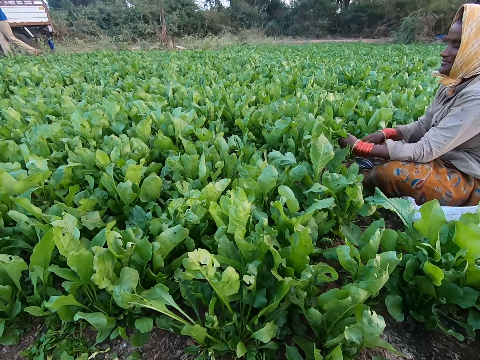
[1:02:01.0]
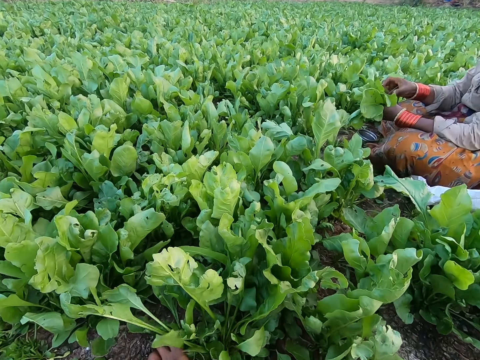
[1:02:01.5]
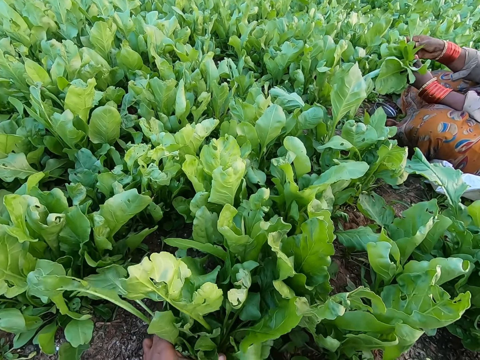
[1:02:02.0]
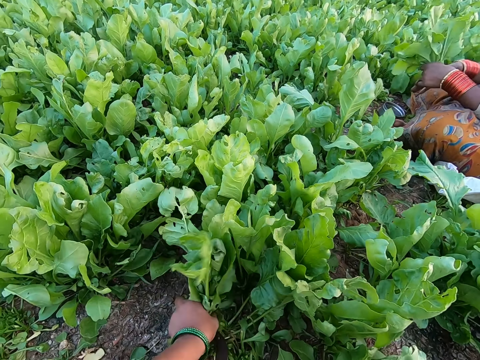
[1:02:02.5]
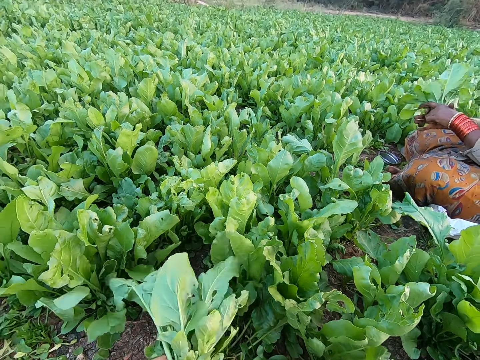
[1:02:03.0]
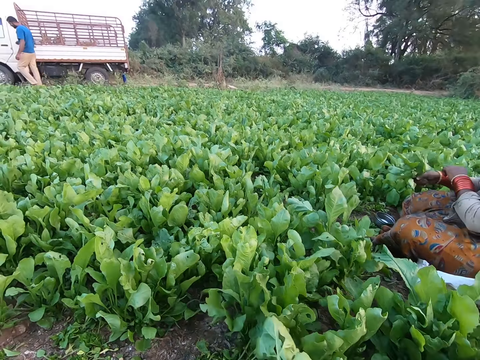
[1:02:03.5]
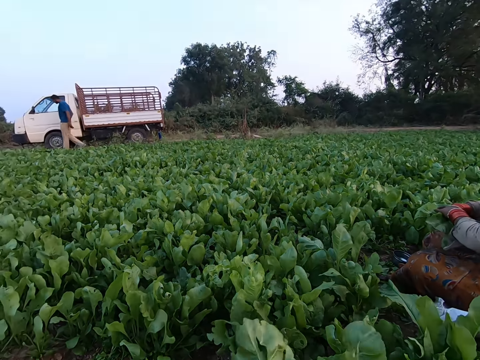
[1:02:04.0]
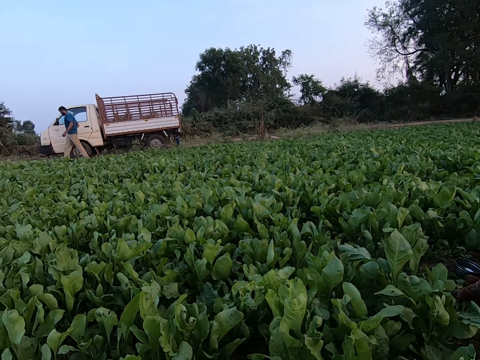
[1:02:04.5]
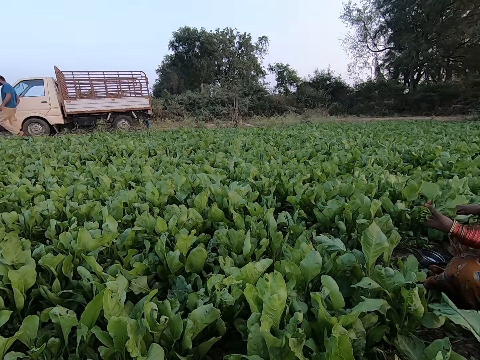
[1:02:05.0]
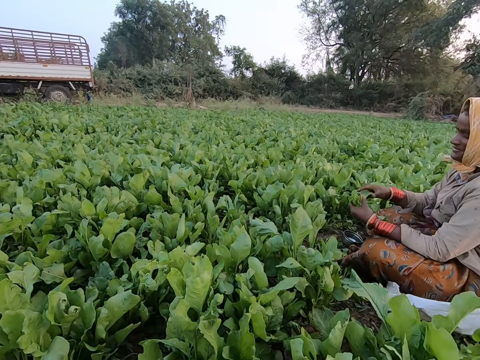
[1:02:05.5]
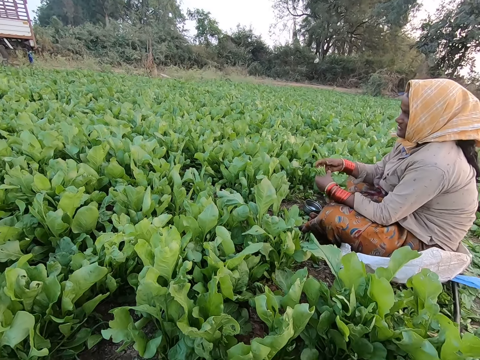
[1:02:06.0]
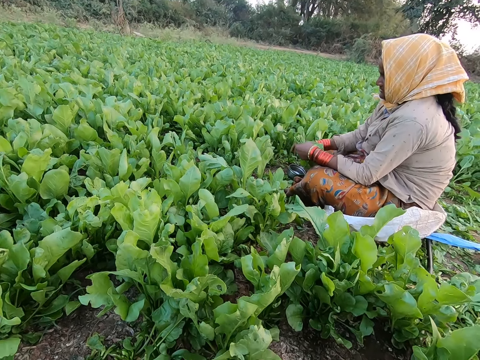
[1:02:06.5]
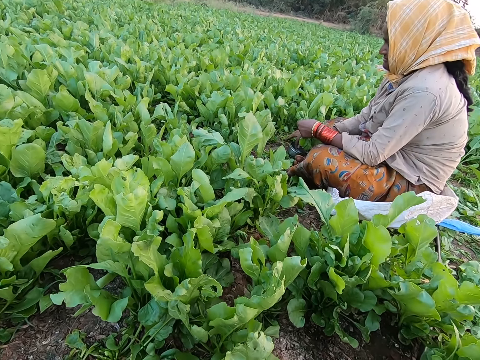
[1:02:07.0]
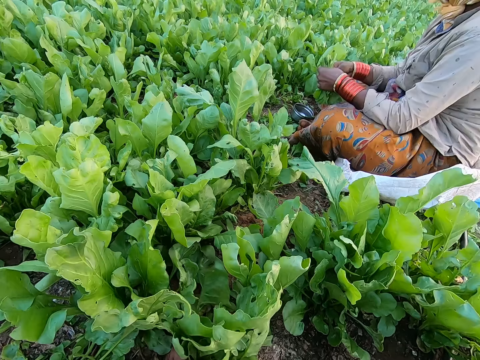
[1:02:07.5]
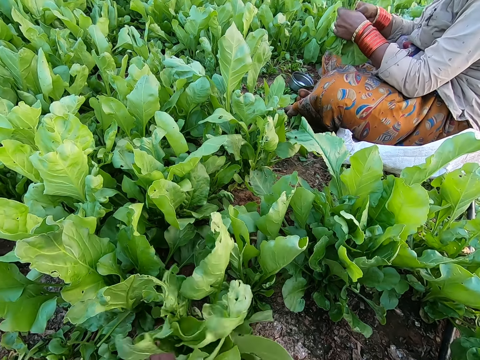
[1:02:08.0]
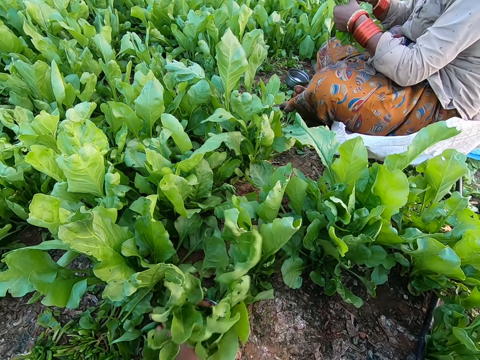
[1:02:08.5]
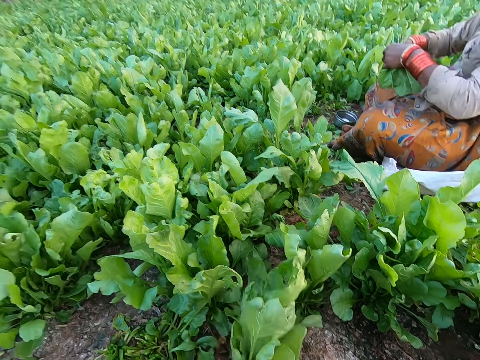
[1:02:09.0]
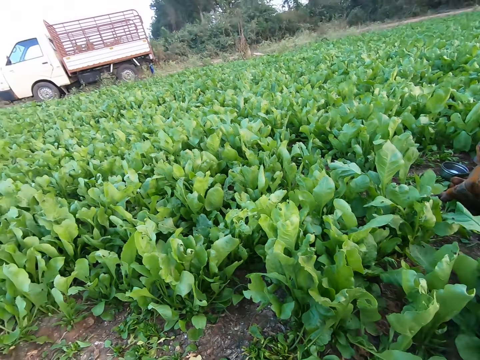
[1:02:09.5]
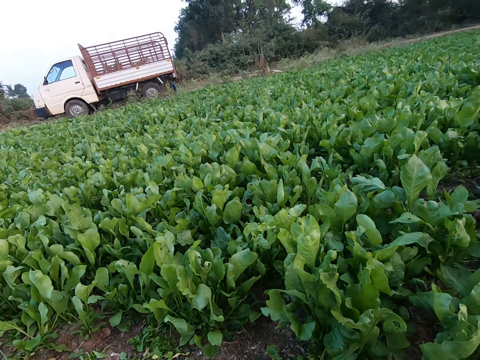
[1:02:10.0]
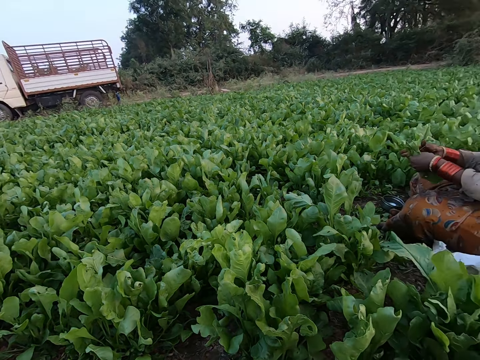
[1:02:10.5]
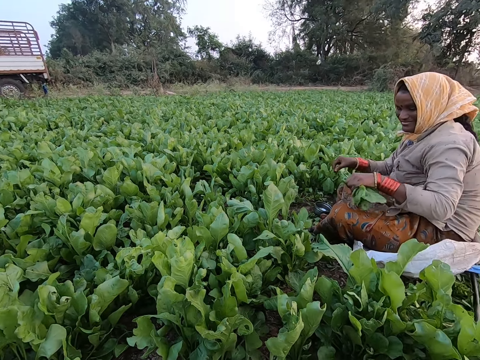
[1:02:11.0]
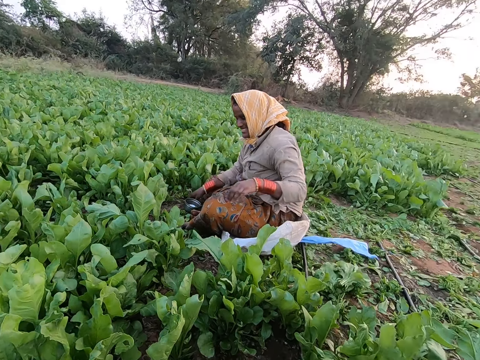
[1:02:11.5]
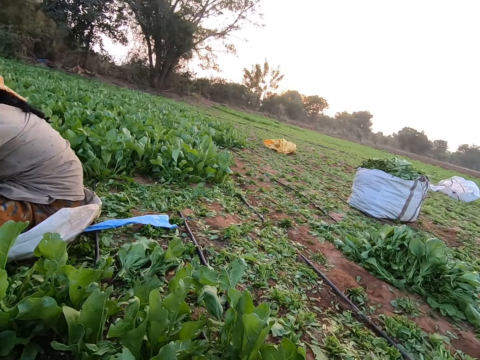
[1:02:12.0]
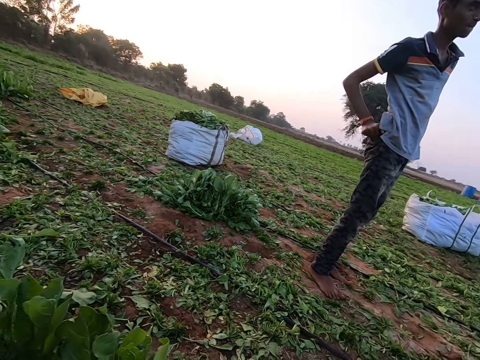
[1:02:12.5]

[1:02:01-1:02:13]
The woman adjusts the bunch of spinach in her left hand with her right hand. The camera wearer grabs a bunch of spinach on the ground with her left hand. The woman adjusts the bunch of spinach in both hands. The camera wearer cuts the bunch of spinach from the ground with the sickle in her right hand. The woman picks a rubber band from the bowl on the ground with her right hand. The camera wearer grabs a bunch of spinach on the ground with her left hand. The woman extends the rubber band with both hands. The camera wearer cuts the bunch of spinach from the ground with the sickle in her right hand. The woman ties the bunch of spinach in her left hand with the rubber band in her right hand. She places the bunch of spinach on the ground with her left hand.

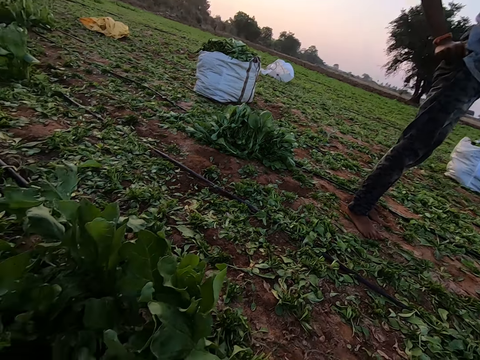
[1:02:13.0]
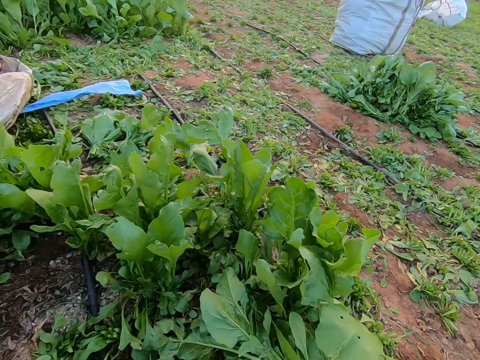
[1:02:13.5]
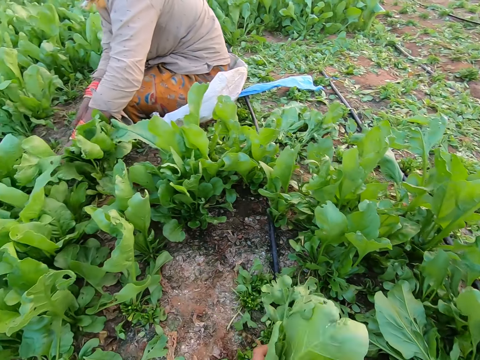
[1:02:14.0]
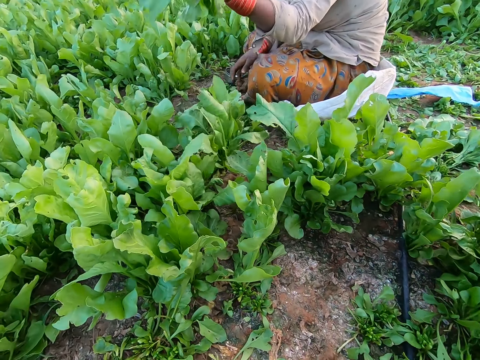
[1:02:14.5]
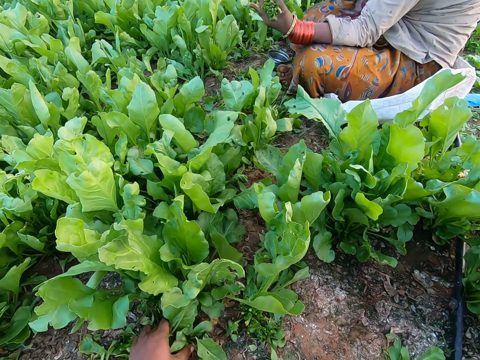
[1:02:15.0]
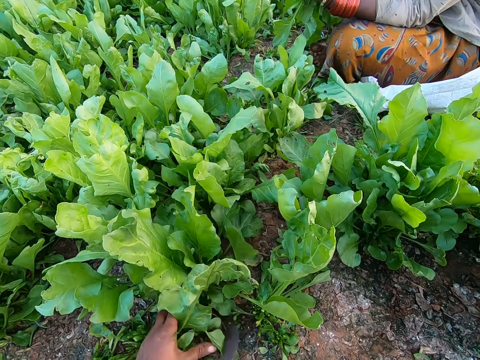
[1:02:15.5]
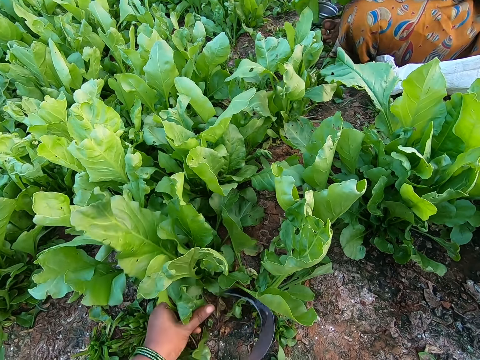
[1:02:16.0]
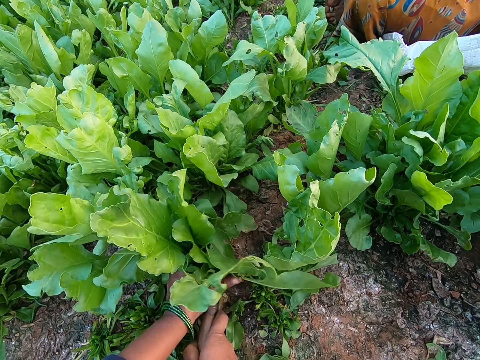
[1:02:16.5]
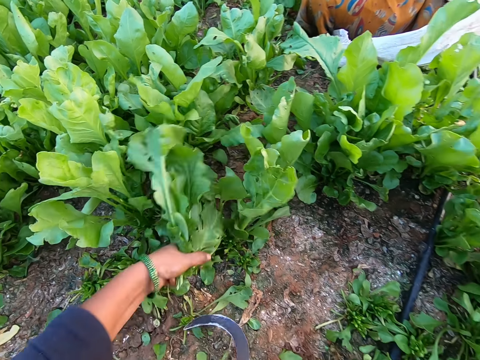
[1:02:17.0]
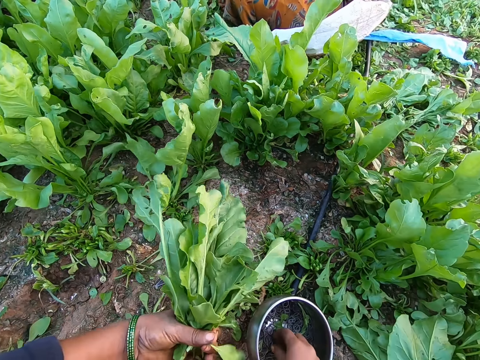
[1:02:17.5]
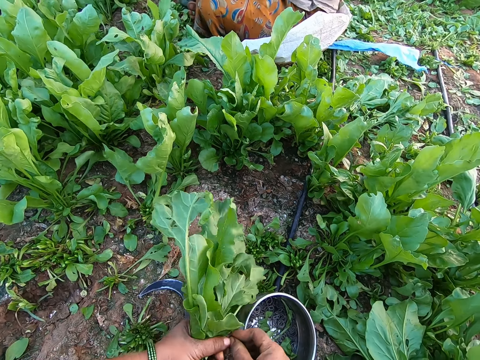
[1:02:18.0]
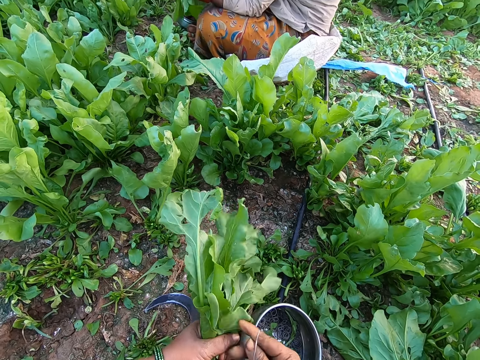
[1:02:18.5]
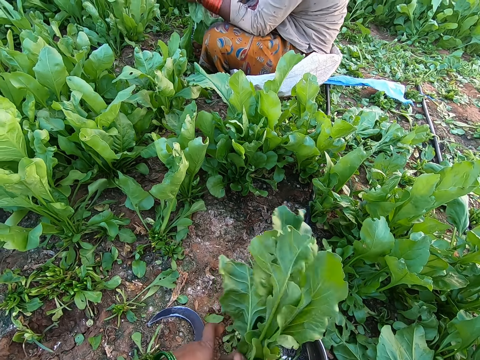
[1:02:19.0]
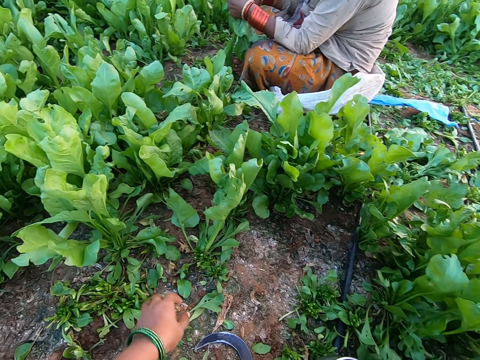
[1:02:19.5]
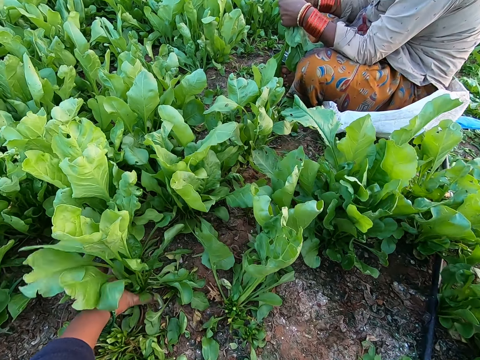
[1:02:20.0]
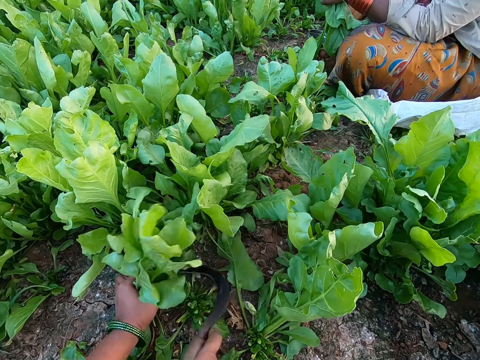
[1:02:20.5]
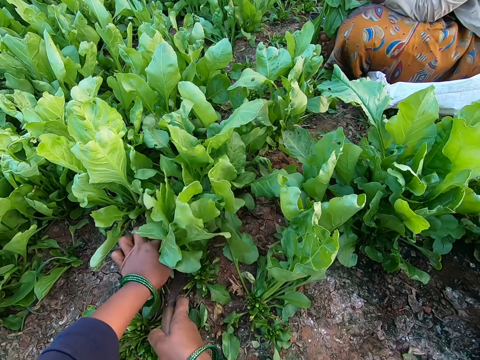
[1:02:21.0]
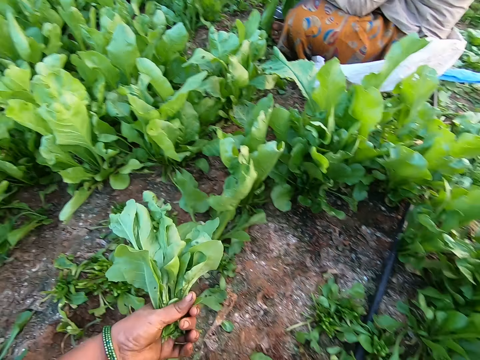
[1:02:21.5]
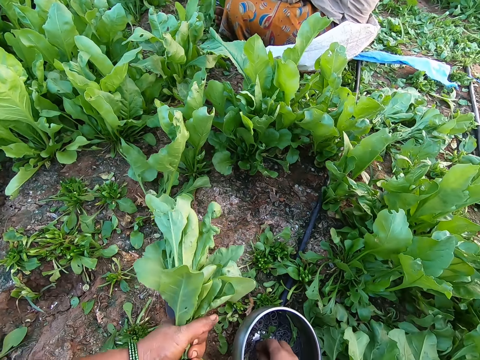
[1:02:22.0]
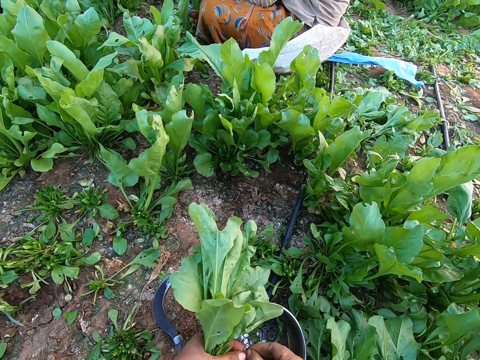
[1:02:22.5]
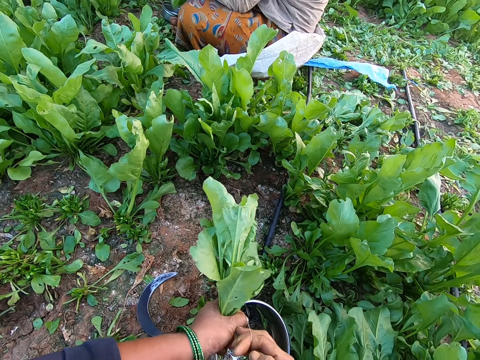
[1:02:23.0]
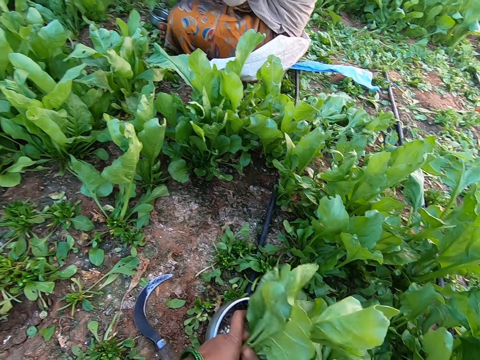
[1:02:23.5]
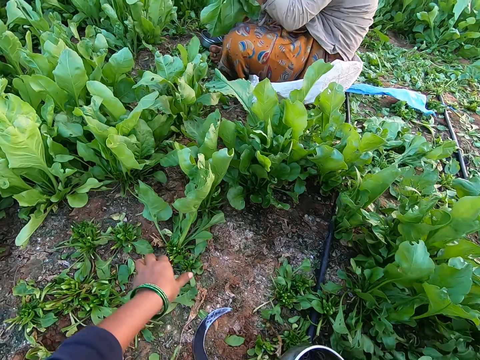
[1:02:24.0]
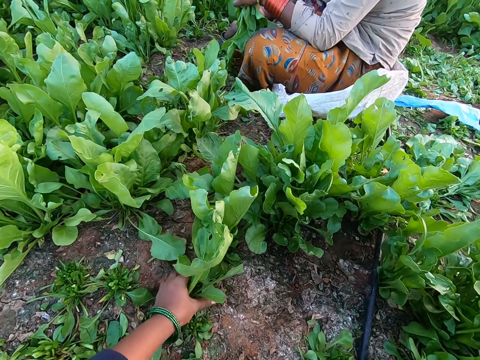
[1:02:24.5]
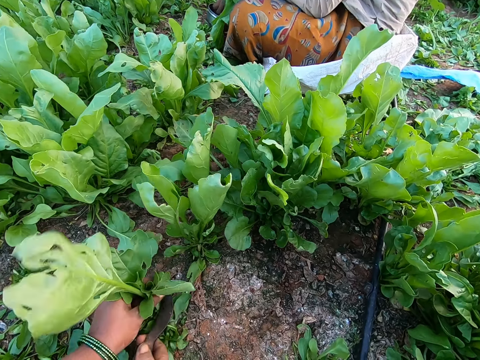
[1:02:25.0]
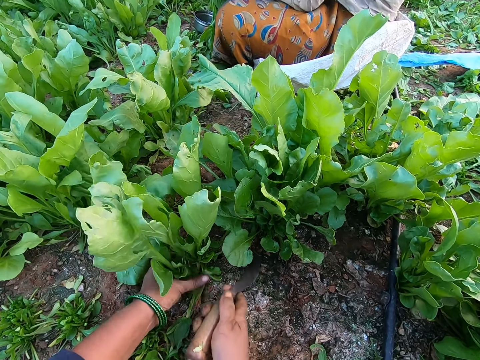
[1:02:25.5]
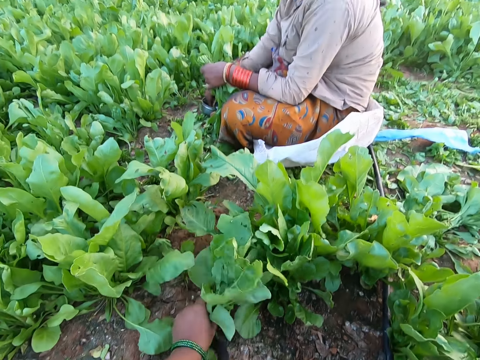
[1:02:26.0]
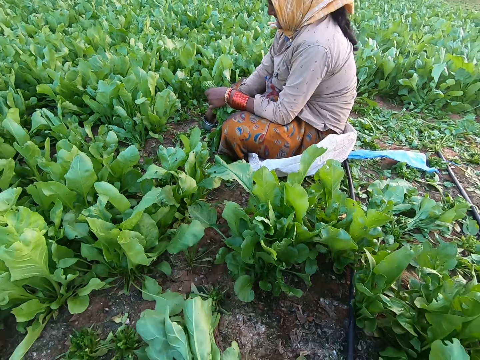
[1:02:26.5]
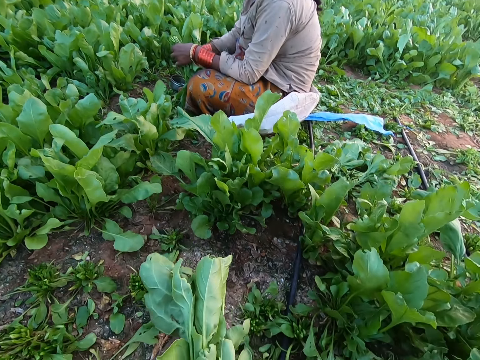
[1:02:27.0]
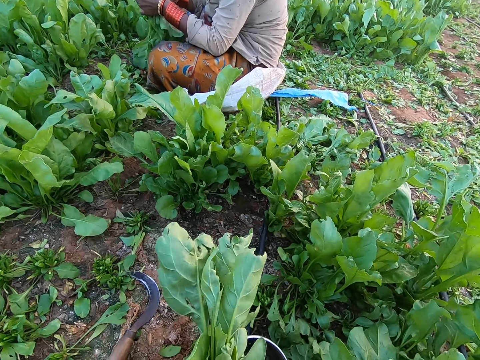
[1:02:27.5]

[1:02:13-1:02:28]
The camera wearer passes the bunch of spinach or kales from her left hand to her right hand. The woman pulls a bunch of spinach from the ground with her left hand. The camera wearer grabs a bunch of spinach on the ground with her left hand. She cuts the bunch of spinach from the ground with the sickle in her right hand. She places the sickle on the ground with her right hand. She picks a rubber band from the bowl on the ground with her right hand. She extends the rubber band with both hands. She ties the kales with the rubber band. She passes the bunch of spinach from her left hand to her right hand. She grabs a bunch of spinach on the ground with her left hand. She cuts the bunch of spinach from the ground with the sickle in her right hand. She places the sickle on the ground with her right hand. She picks a rubber band from the bowl on the ground with her right hand. She extends the rubber band with both hands. She passes the bunch of spinach from her left hand to her right hand. She ties the kales with the rubber band. She grabs a bunch of spinach on the ground with her left hand. The woman picks a rubber band from the bowl on the ground with her right hand. The camera wearer cuts the bunch of spinach from the ground with the sickle in her right hand. She grabs a bunch of spinach on the ground with her left hand. She cuts the bunch of spinach from the ground with the sickle in her right hand. She ties the kales with the rubber band.
